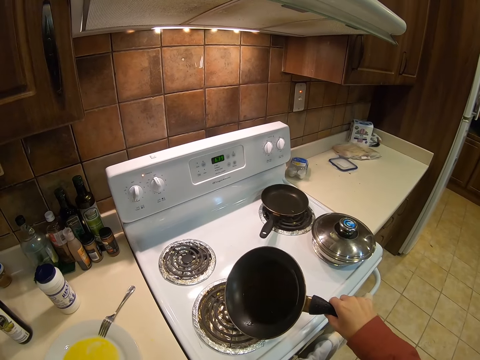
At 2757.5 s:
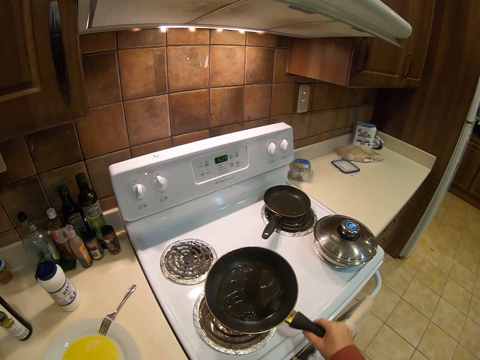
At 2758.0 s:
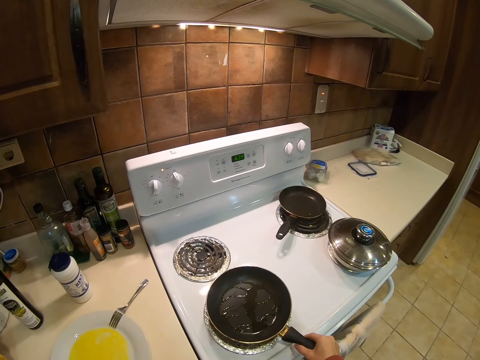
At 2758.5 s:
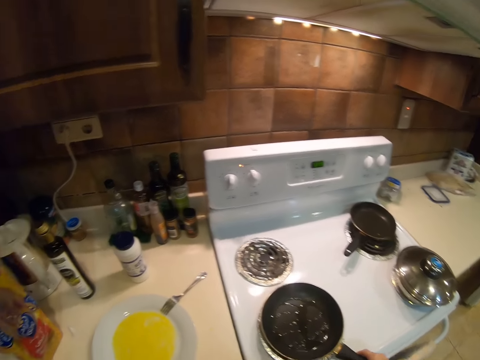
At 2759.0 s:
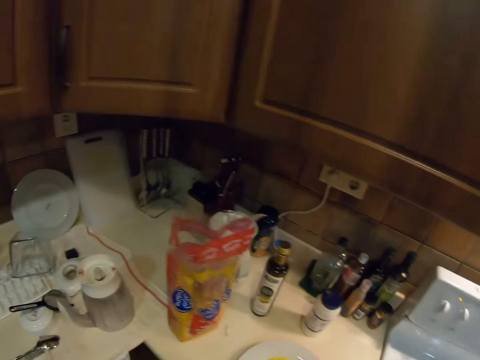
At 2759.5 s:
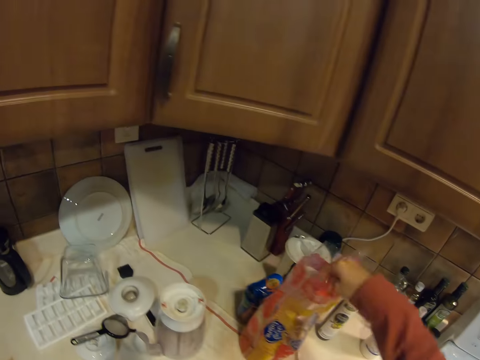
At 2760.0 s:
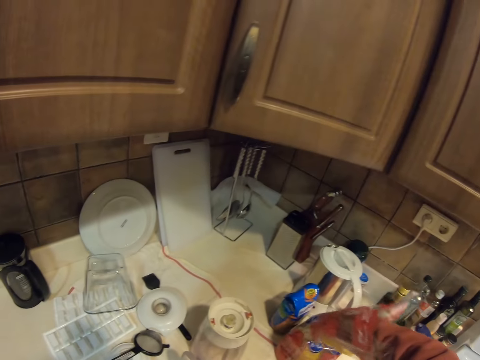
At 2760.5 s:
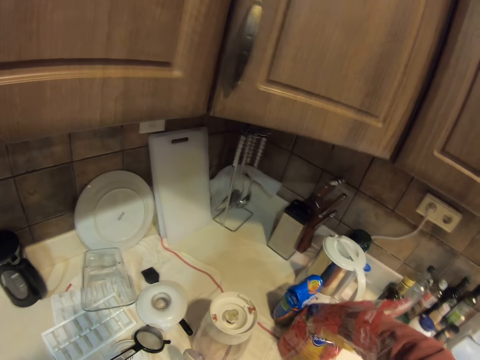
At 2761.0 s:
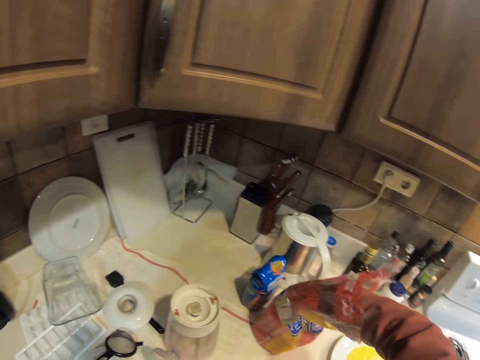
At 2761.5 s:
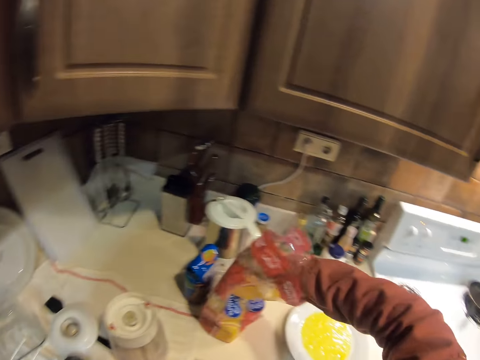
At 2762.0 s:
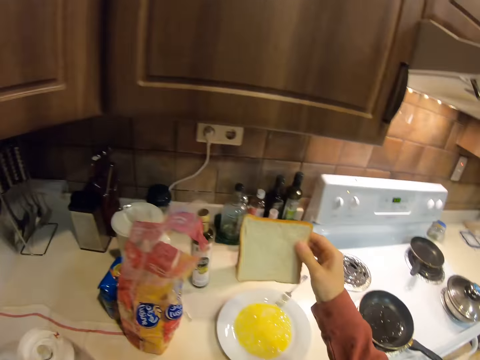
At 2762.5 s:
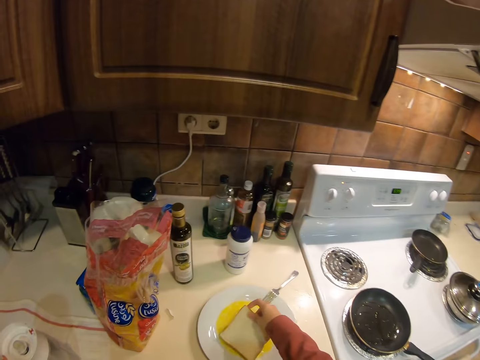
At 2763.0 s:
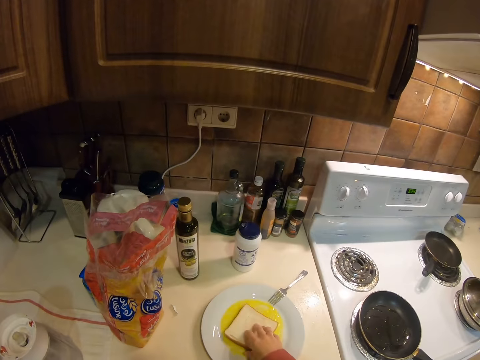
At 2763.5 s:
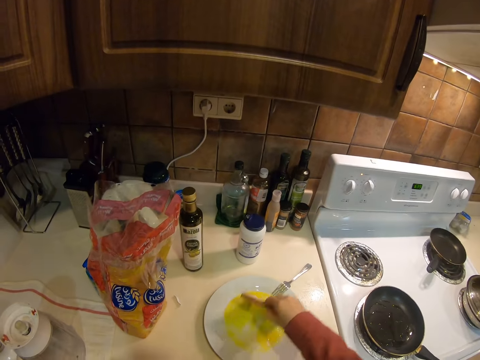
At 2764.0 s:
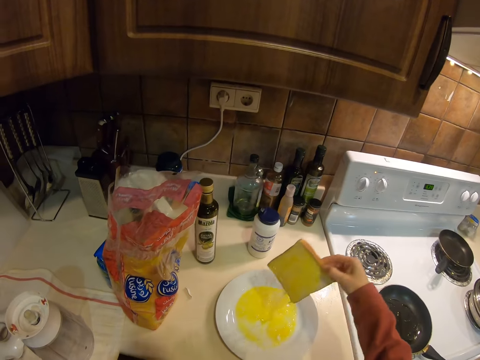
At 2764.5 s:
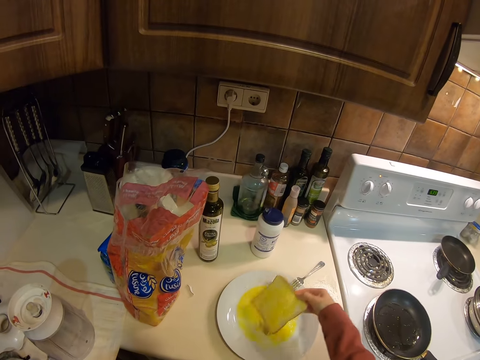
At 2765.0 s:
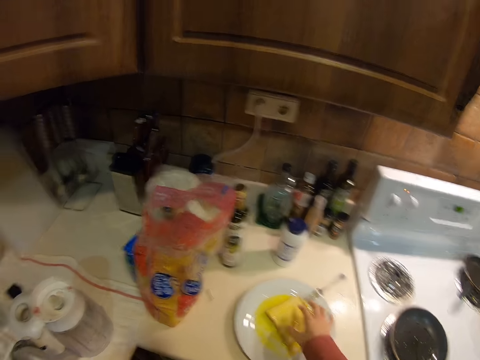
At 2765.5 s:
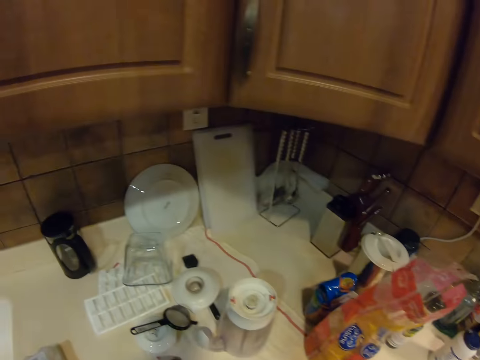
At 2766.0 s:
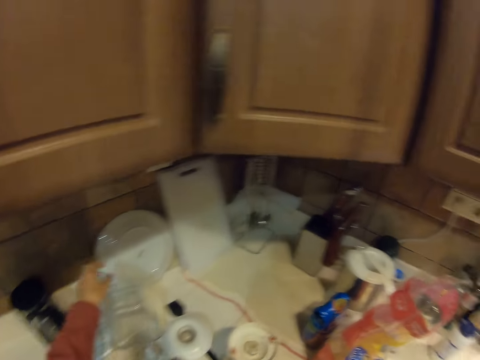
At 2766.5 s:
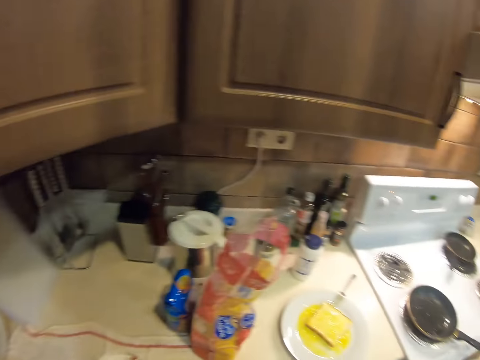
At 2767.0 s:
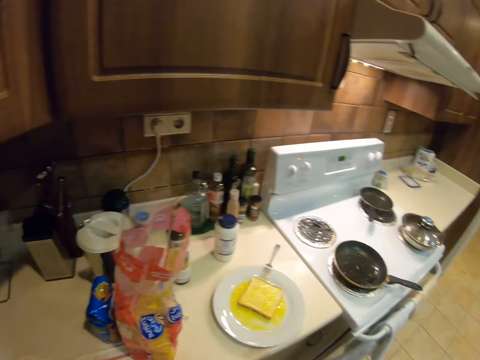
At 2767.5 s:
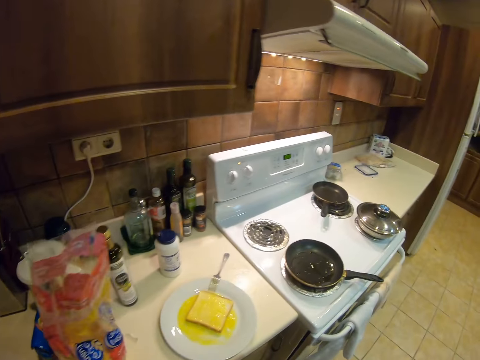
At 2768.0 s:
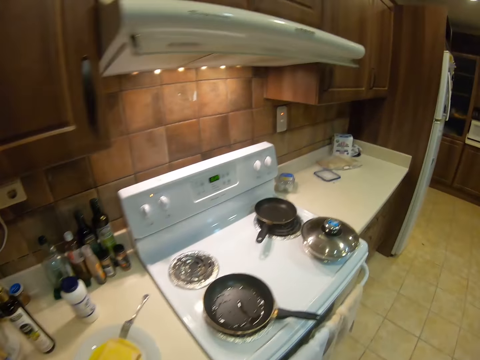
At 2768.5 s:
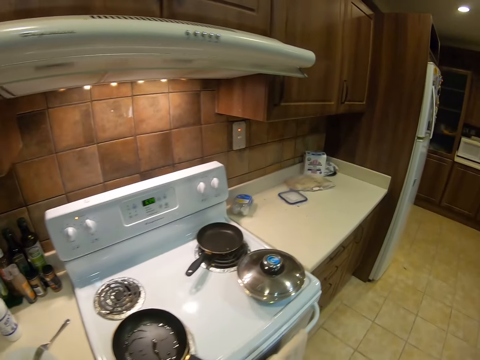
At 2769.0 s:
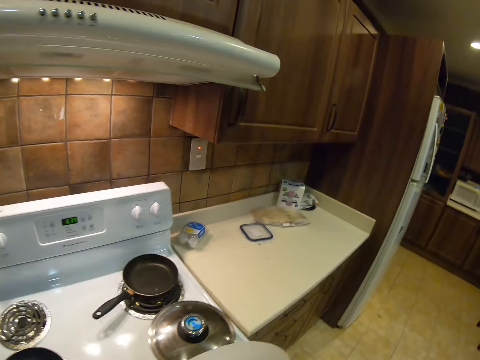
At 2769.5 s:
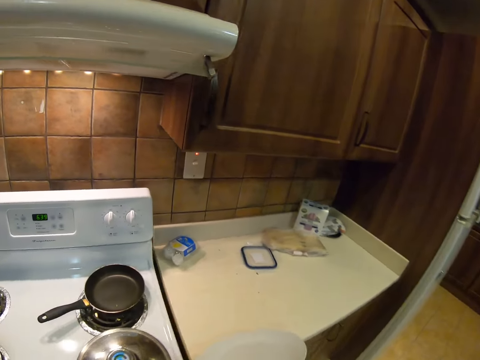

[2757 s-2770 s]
The camera wearer puts the pan on the cooker. They walk around the kitchen. They pick a bread from the paper. They put the bread on the egg inside the plate. They flip the bread. They put the bread on the egg. They take the plate under the drawer. They walk around the kitchen.

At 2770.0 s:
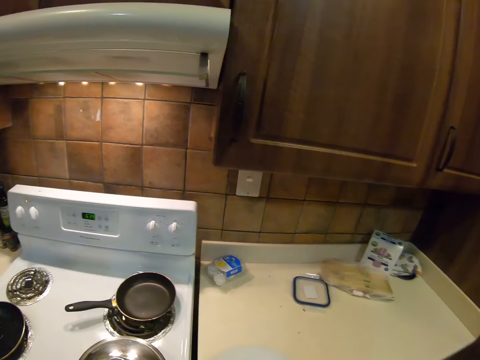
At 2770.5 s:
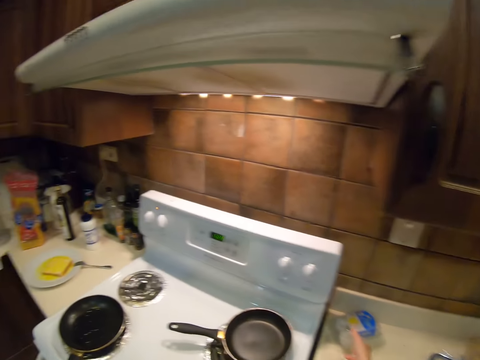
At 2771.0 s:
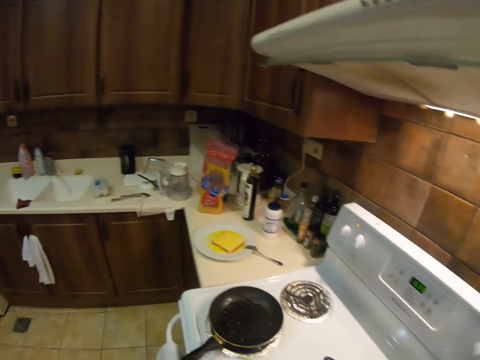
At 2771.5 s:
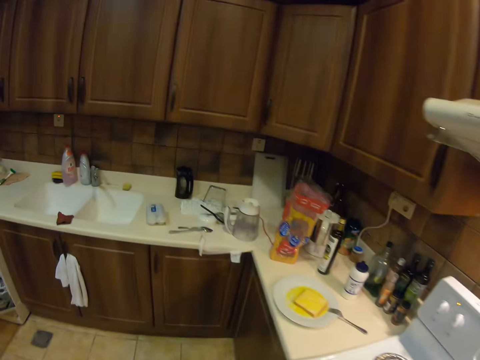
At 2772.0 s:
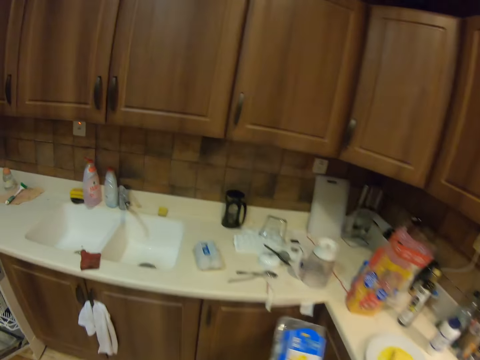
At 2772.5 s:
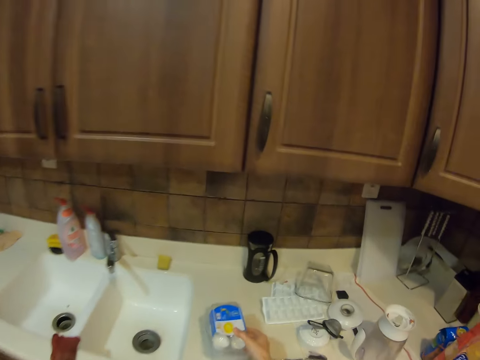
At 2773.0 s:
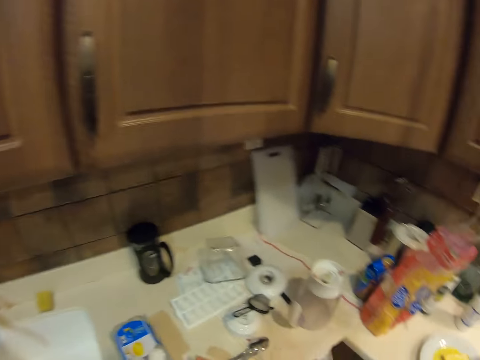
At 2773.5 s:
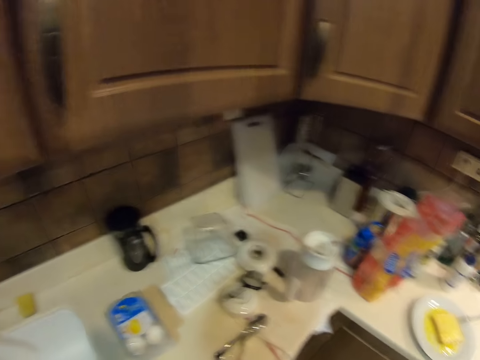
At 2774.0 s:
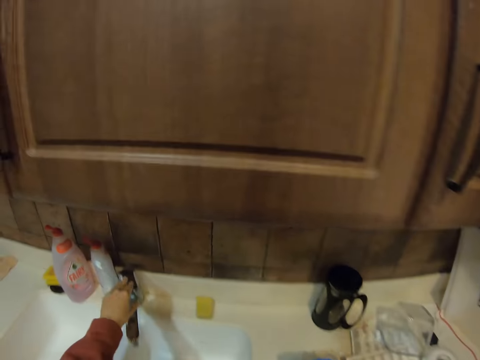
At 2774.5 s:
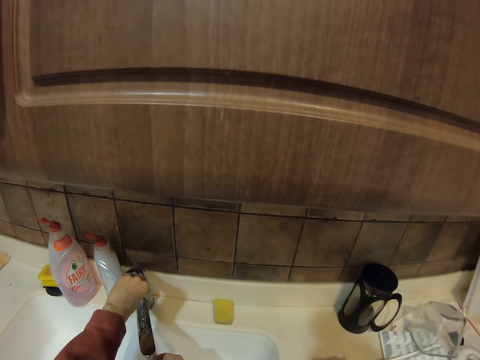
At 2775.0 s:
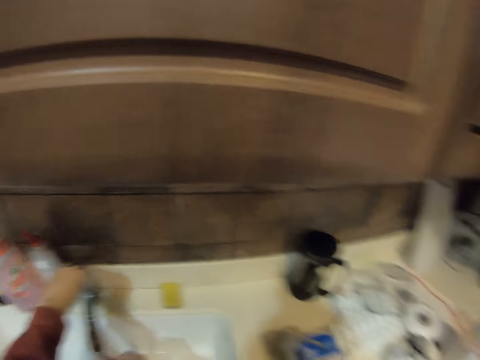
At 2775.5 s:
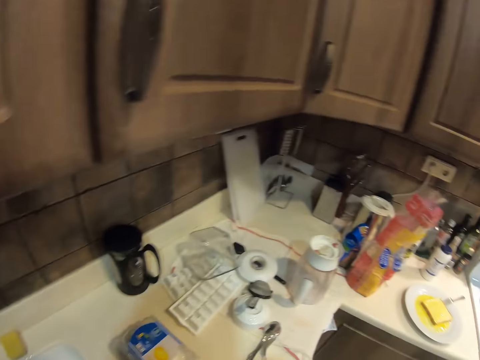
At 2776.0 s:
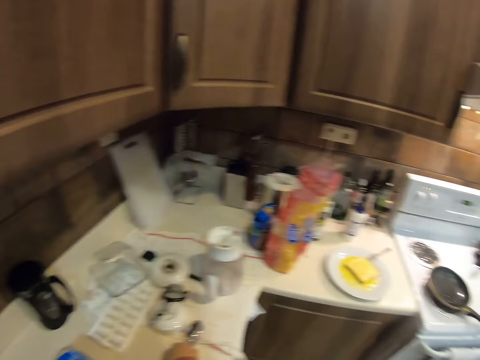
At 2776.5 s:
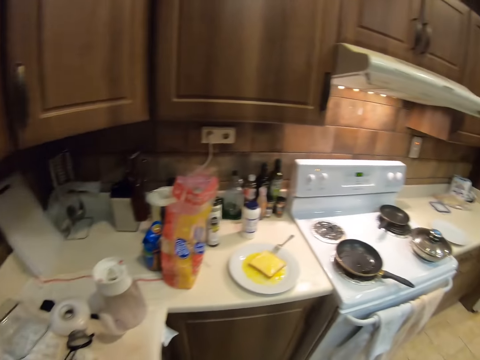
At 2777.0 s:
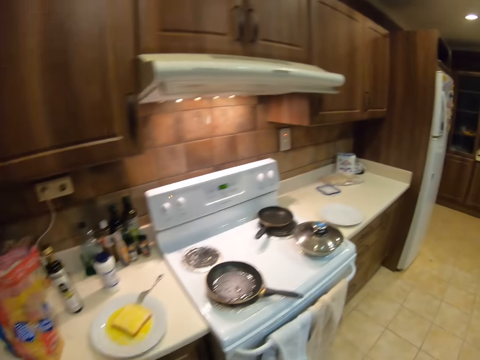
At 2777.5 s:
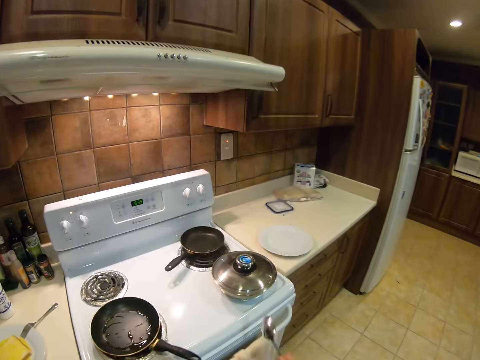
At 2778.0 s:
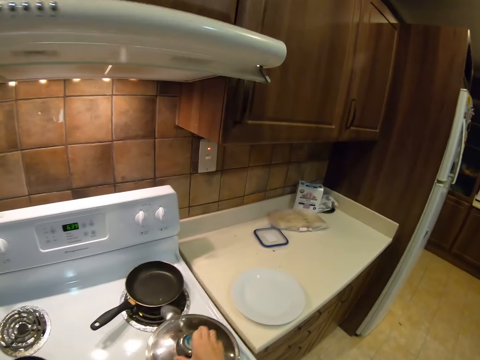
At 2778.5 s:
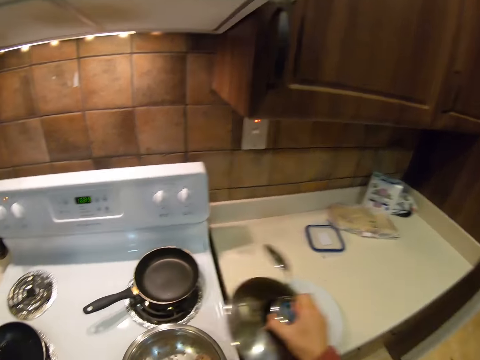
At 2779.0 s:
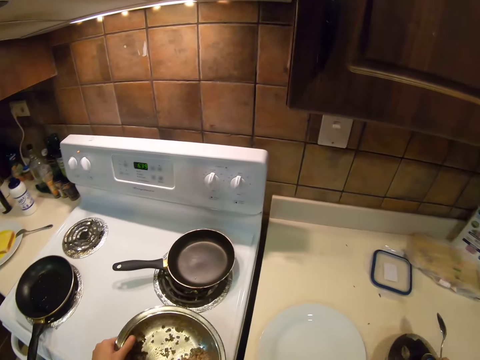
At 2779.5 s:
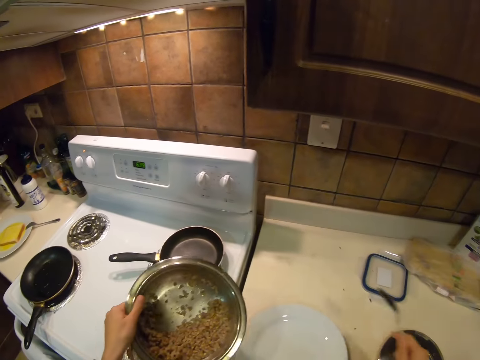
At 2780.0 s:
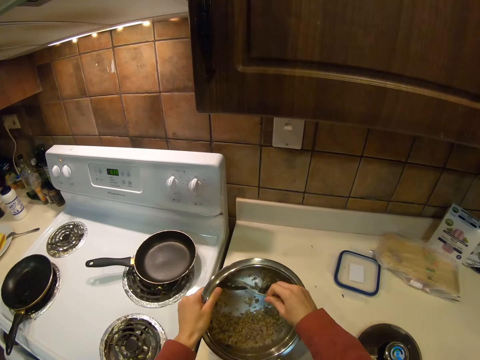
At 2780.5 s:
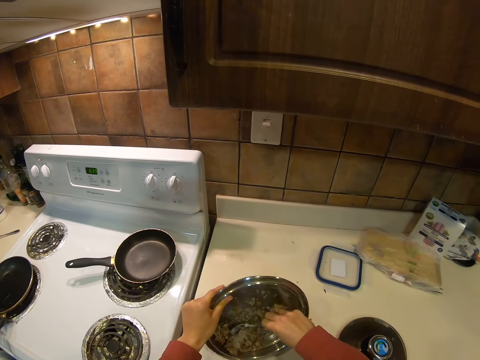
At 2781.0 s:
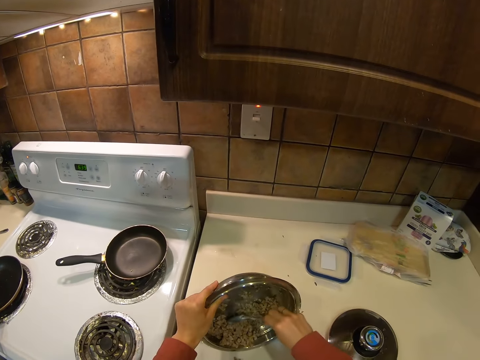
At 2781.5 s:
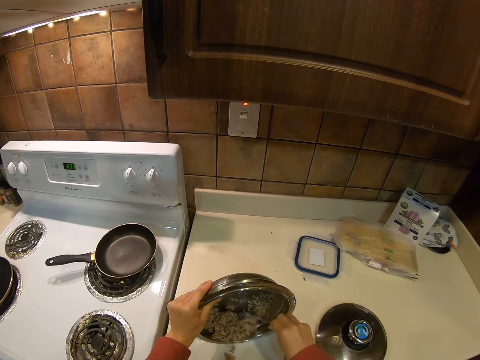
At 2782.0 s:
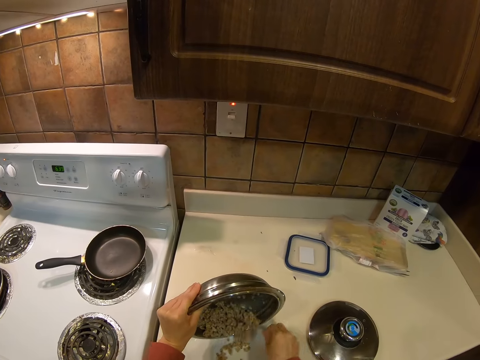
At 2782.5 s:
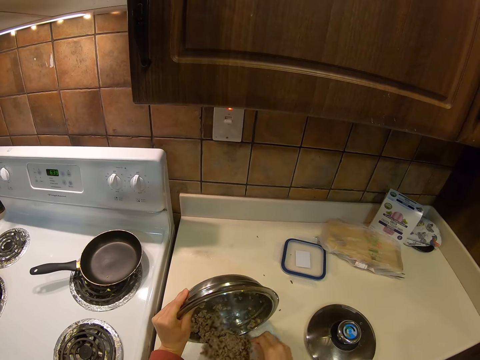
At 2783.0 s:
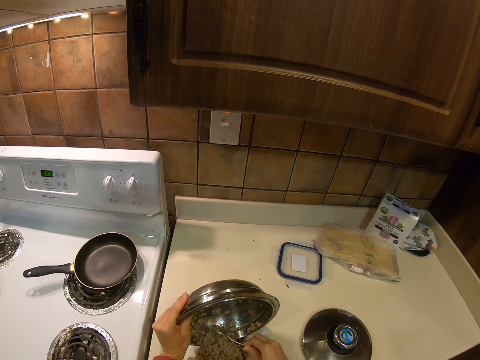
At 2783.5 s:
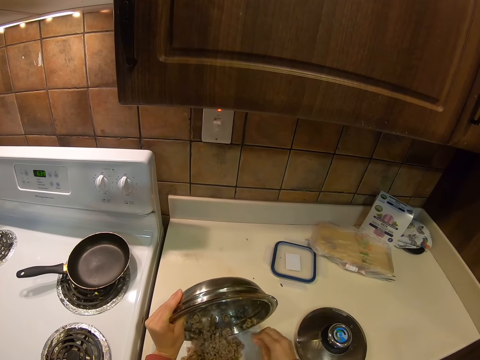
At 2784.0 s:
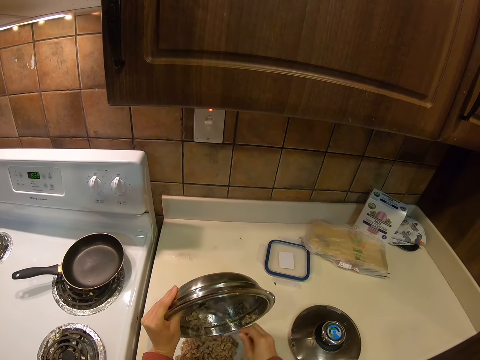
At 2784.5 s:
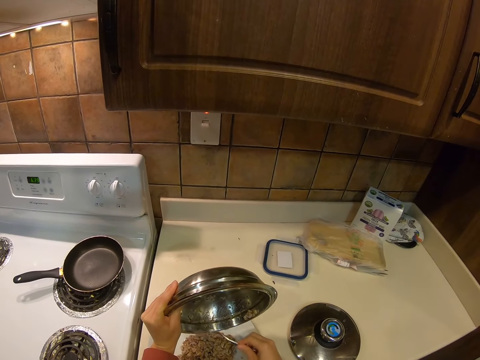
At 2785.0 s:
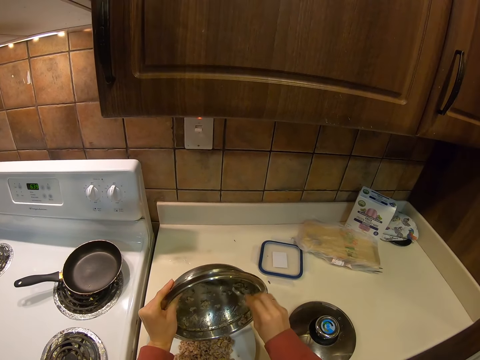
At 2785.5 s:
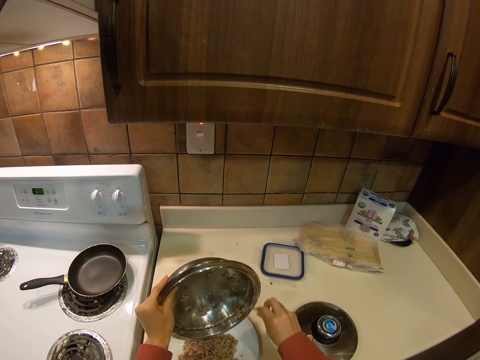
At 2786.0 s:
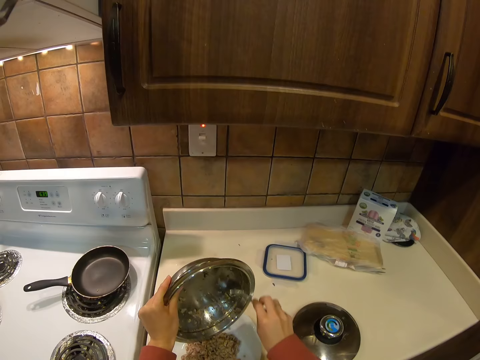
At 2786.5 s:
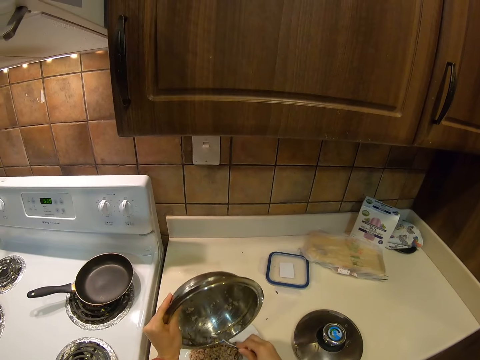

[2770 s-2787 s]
The camera wearer puts the plate on the table. They put the egg tray on the table. They open the tap. They rinse the spoon. They walk around the kitchen. They open the cooking pot. They put the lid on the counter. They pick up a pan. They serve minced meat on the plate with the spoon.
